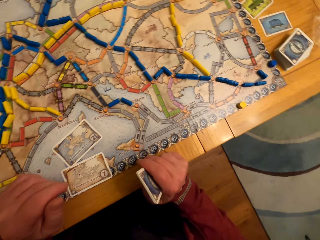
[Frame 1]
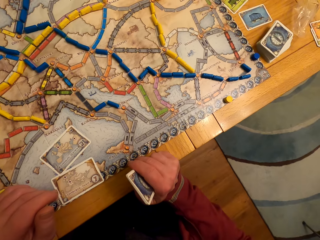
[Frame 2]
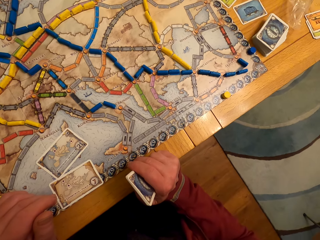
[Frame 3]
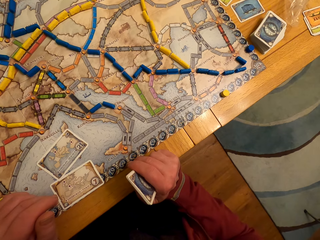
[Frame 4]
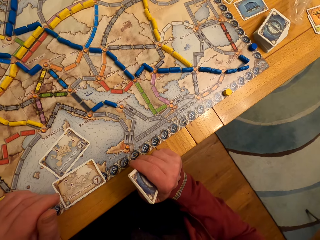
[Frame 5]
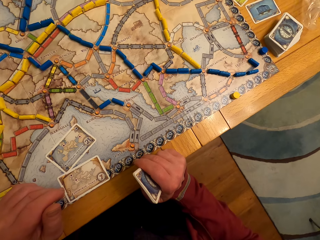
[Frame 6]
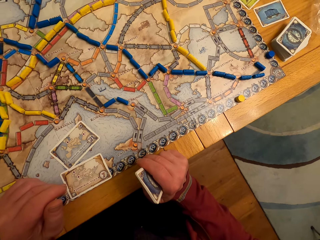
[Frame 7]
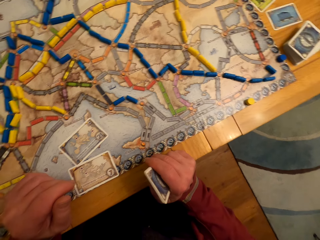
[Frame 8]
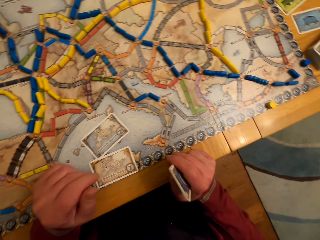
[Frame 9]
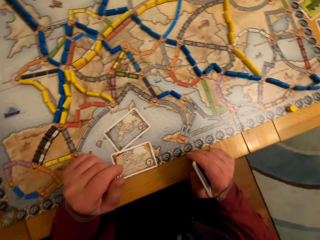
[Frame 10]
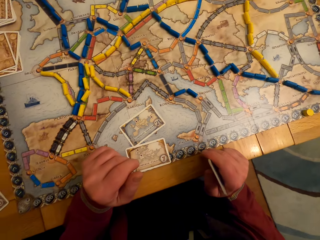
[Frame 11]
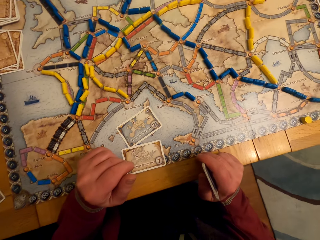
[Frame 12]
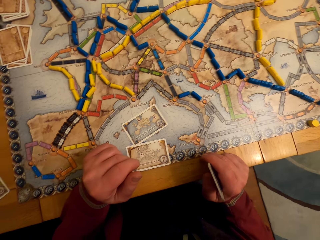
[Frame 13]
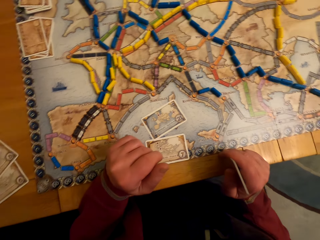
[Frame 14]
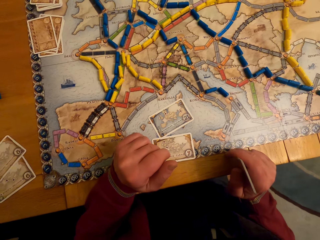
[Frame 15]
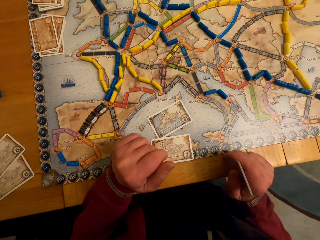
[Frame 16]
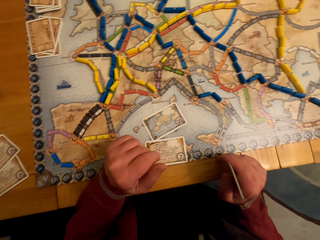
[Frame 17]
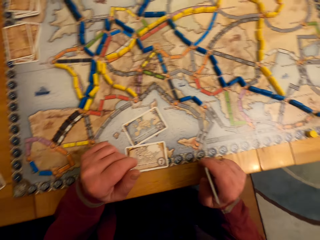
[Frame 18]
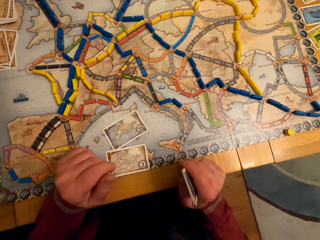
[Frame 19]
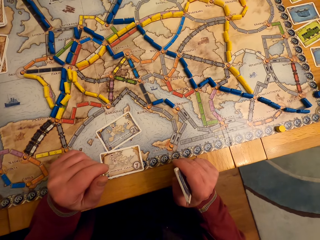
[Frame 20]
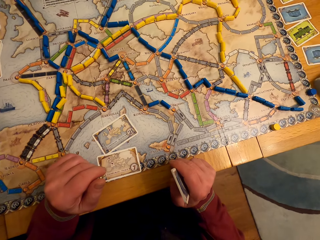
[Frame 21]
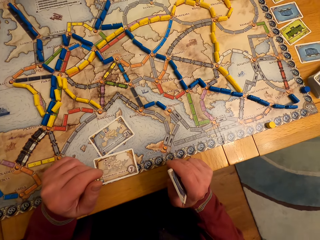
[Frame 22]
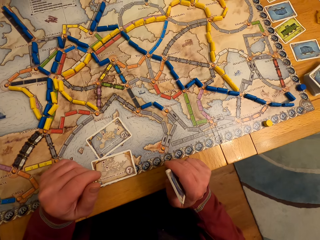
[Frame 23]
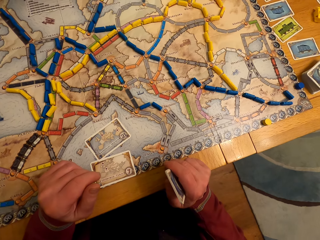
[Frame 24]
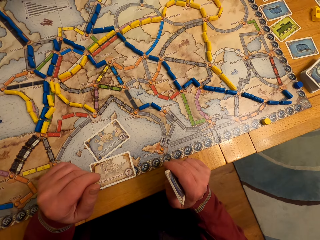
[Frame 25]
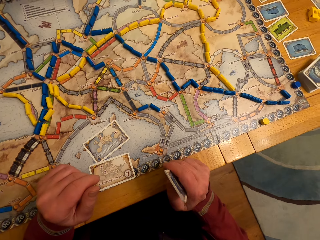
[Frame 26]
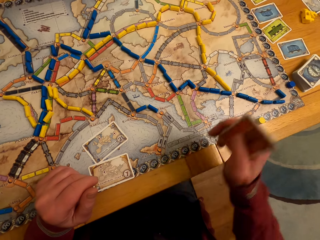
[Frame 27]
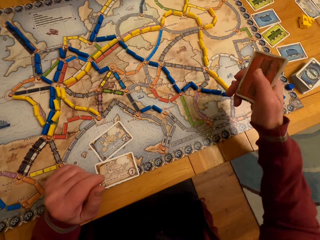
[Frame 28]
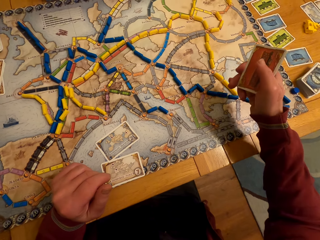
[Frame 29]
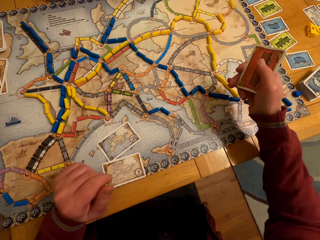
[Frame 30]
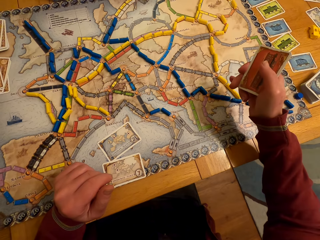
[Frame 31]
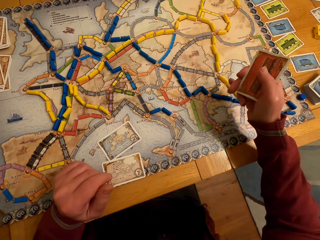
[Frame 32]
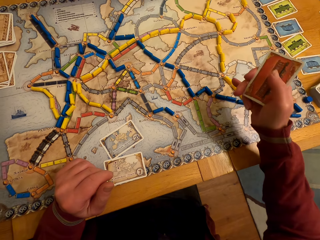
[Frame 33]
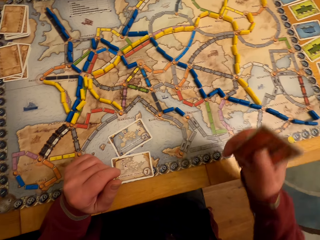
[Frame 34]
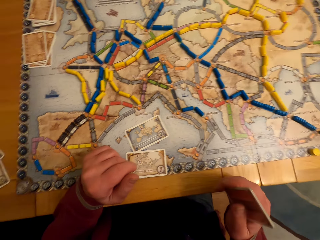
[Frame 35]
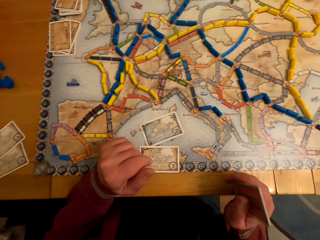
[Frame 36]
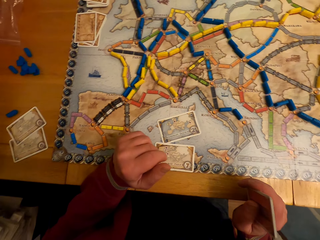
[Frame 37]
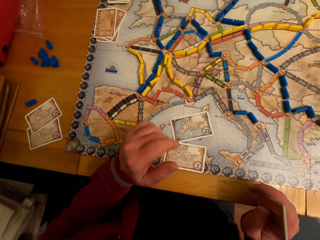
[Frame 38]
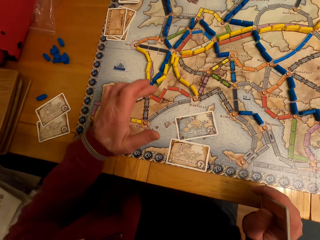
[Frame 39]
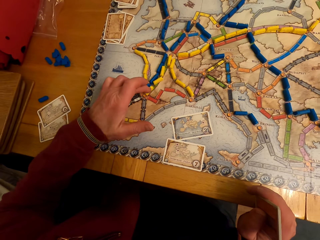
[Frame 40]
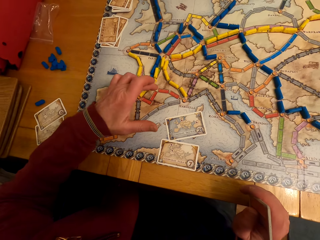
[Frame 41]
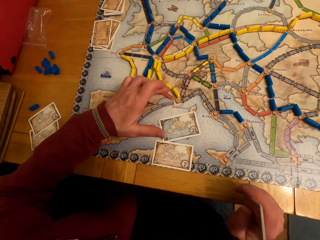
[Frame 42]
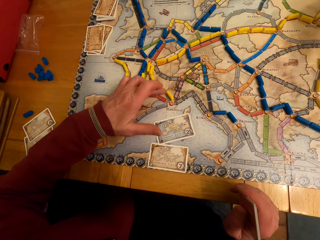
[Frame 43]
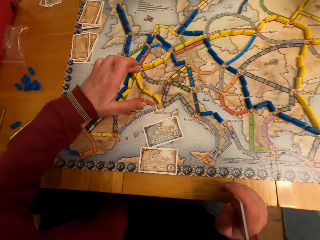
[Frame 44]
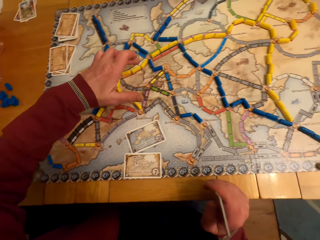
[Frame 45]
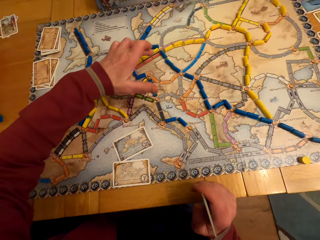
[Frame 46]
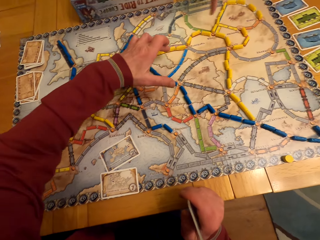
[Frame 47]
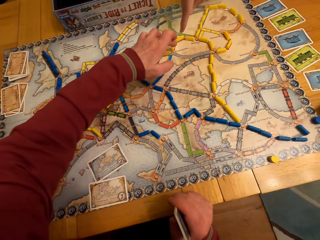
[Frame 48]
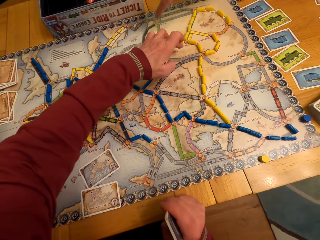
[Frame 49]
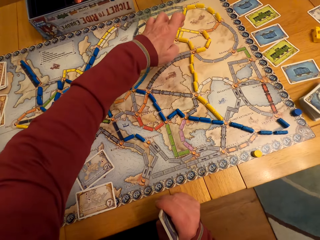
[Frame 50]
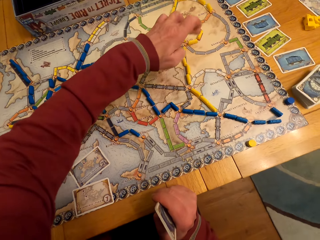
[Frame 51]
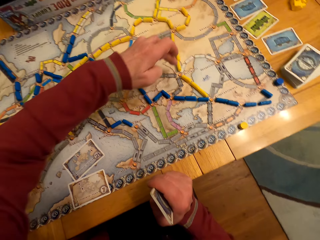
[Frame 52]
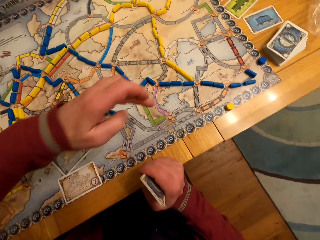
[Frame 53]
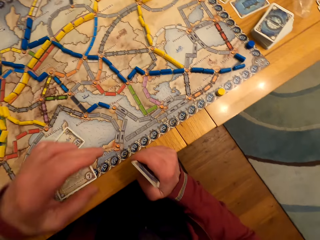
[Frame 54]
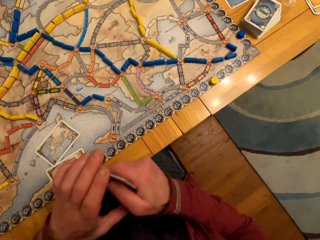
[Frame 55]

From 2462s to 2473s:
A lady points on the board game. The camera wearer lifts a hand. They move the hand.

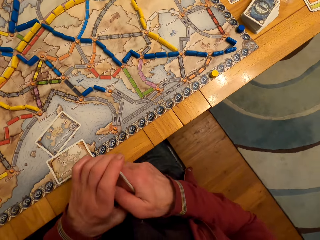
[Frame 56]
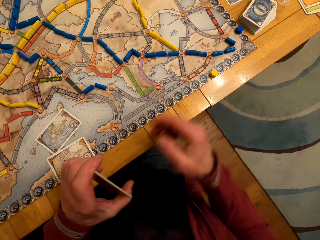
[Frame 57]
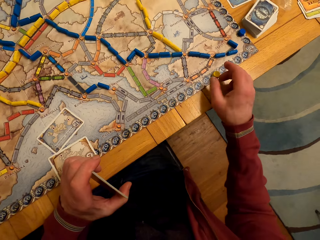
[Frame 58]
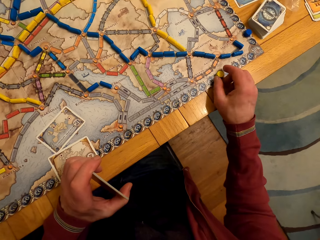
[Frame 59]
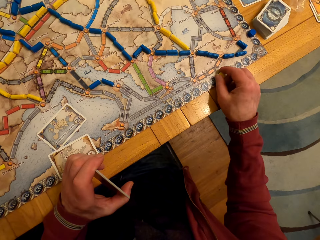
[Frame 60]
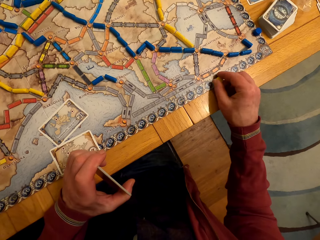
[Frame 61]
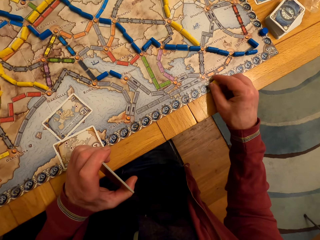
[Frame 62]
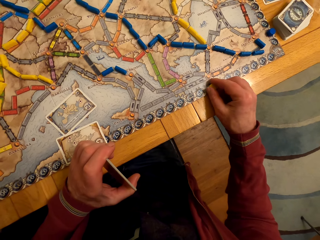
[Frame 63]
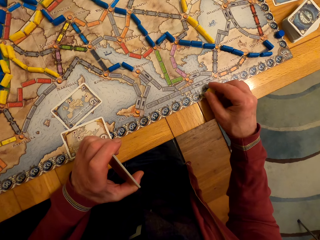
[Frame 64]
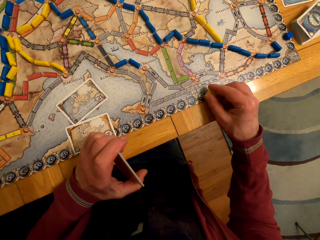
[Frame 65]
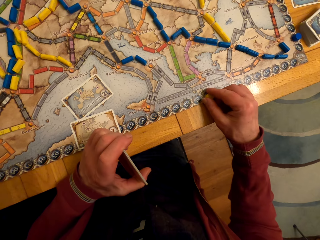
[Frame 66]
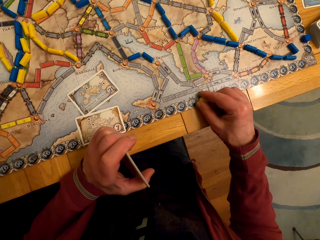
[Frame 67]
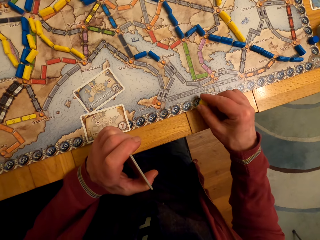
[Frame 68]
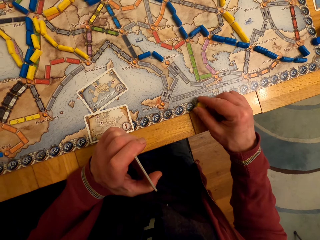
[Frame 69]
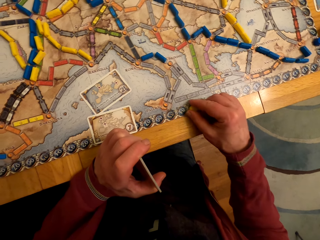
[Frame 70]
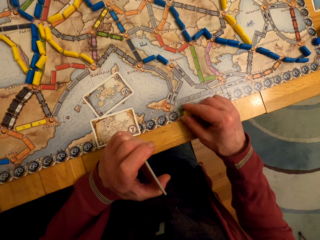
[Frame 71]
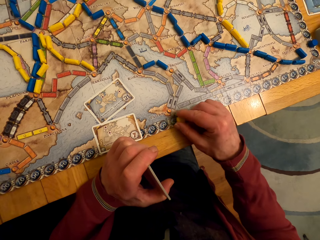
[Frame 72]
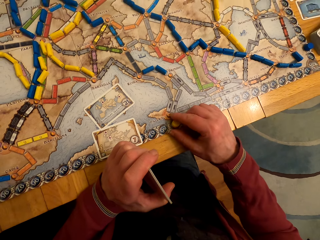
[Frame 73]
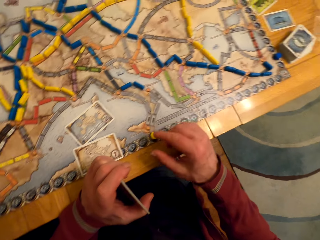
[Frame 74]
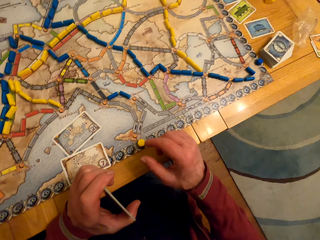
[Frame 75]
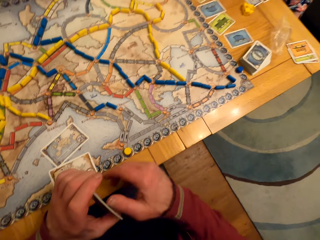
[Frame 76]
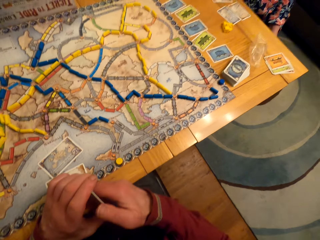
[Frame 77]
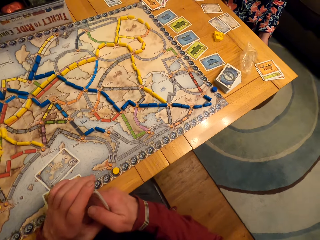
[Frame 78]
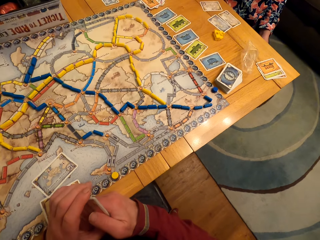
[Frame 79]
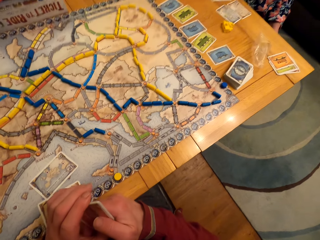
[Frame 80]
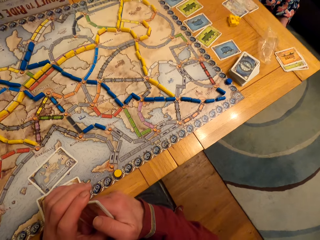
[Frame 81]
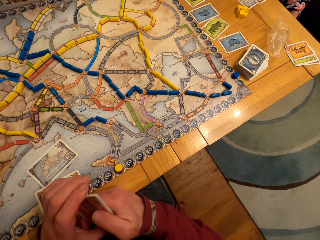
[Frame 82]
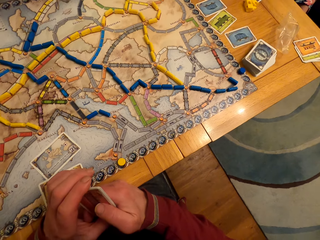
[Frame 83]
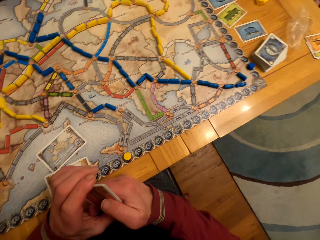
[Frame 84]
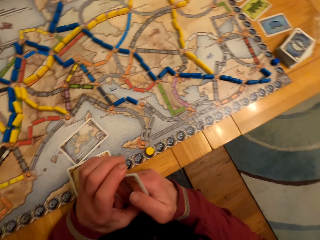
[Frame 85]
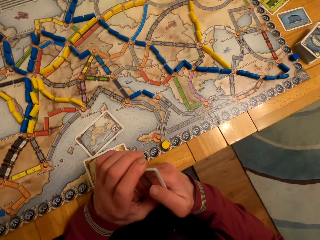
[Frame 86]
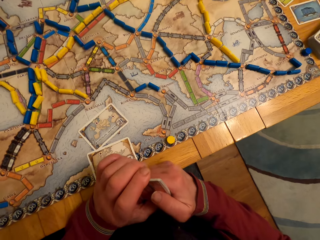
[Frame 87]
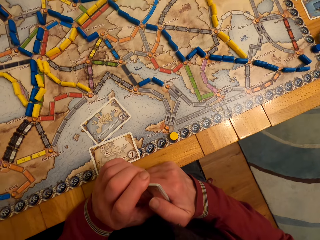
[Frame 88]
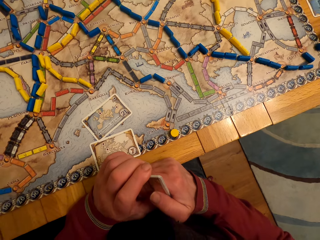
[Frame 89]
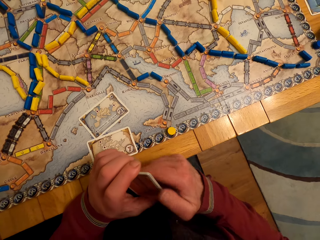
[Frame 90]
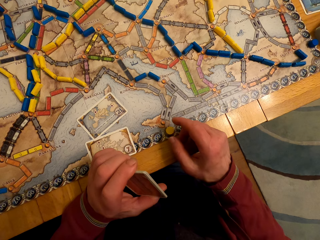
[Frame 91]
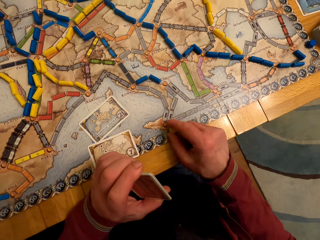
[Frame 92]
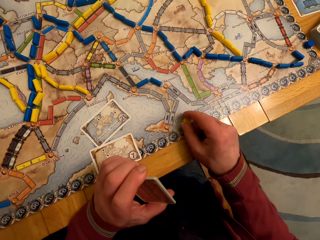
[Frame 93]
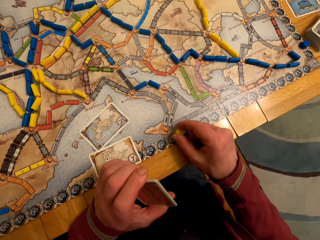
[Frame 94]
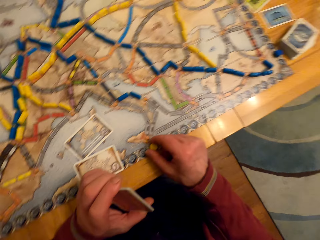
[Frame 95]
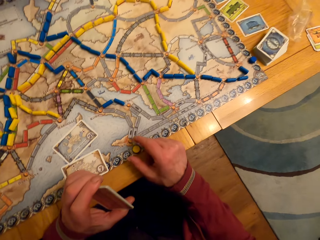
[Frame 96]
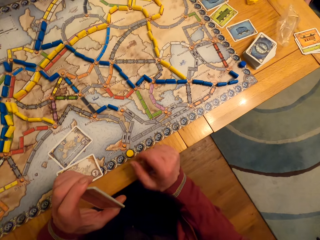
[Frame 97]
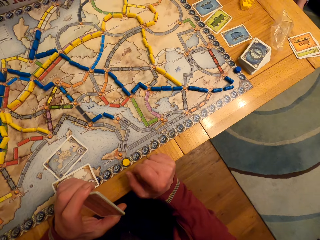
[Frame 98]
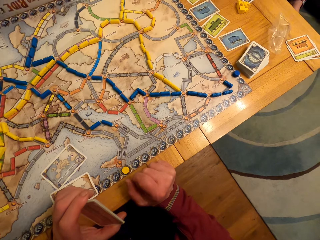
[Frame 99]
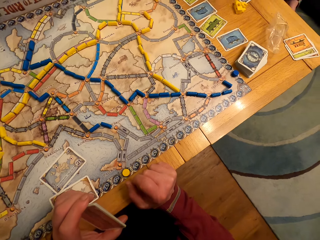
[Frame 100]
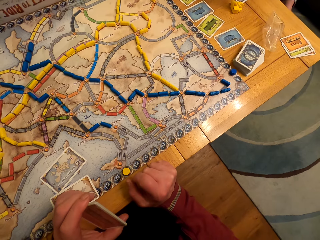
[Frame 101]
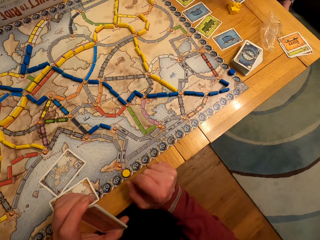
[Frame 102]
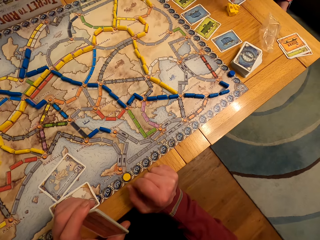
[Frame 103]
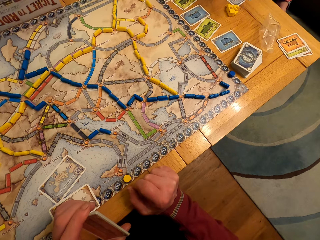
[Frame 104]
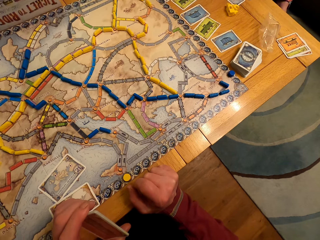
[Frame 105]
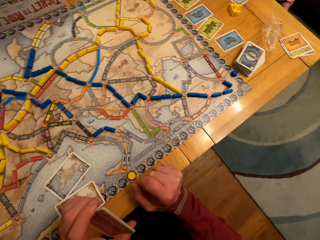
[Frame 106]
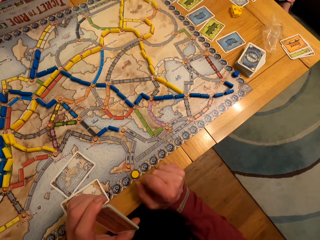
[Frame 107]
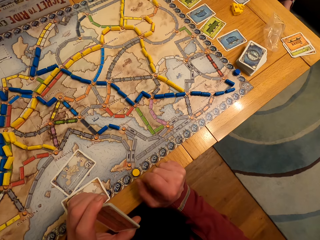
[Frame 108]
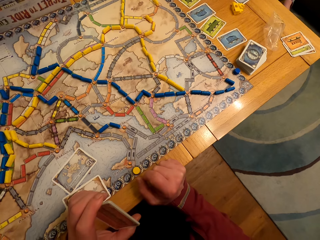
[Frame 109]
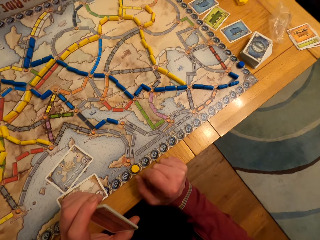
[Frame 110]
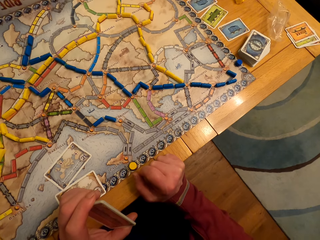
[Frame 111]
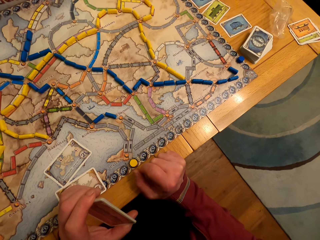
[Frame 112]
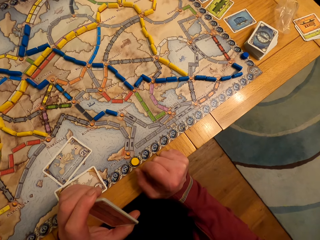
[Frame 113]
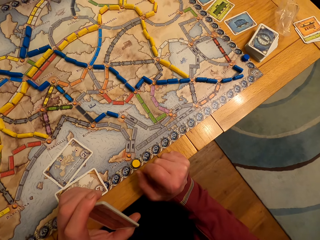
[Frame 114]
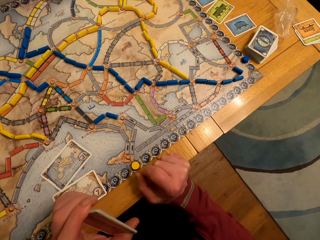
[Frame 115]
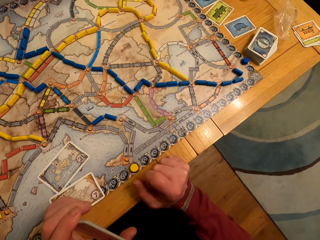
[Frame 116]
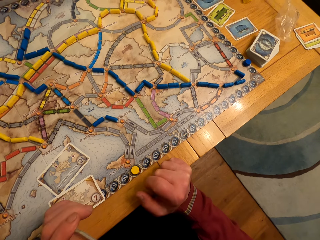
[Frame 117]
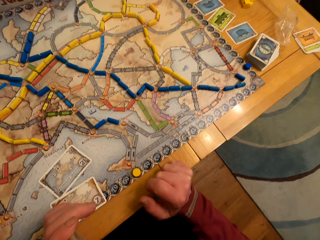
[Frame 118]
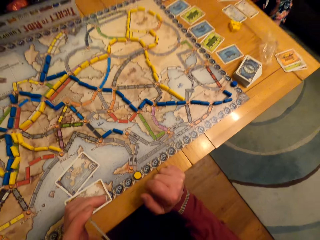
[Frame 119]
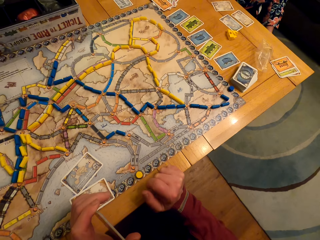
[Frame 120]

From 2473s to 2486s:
A lady makes a move on the board game. The camera wearer moves a button. They hold cards. They look at the button. They move the button. They look around.
